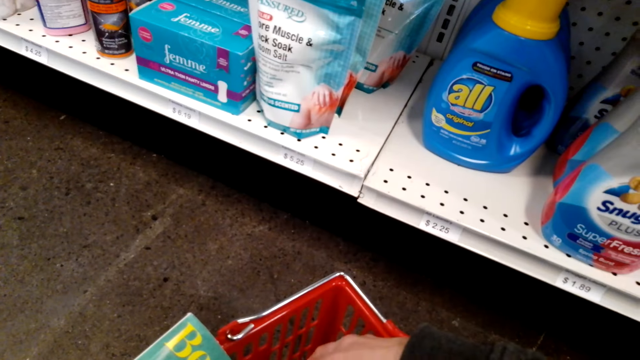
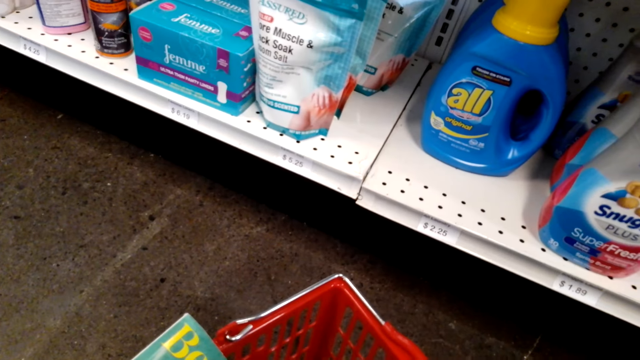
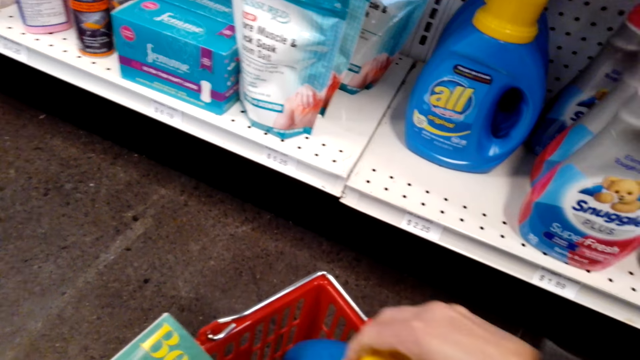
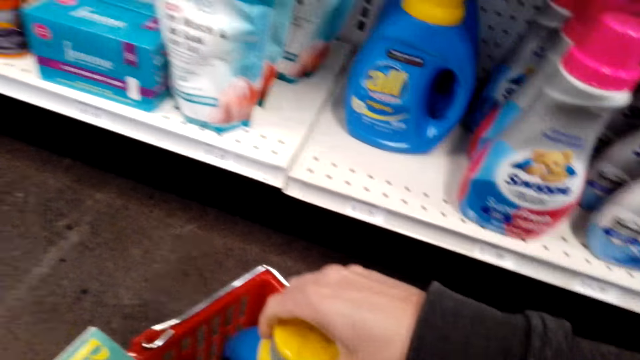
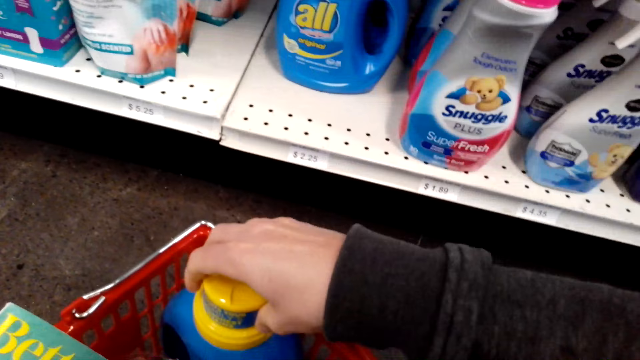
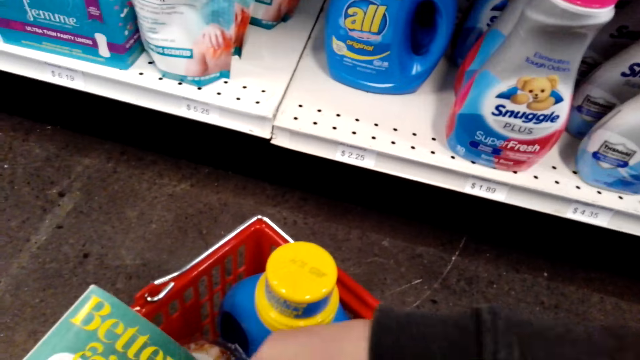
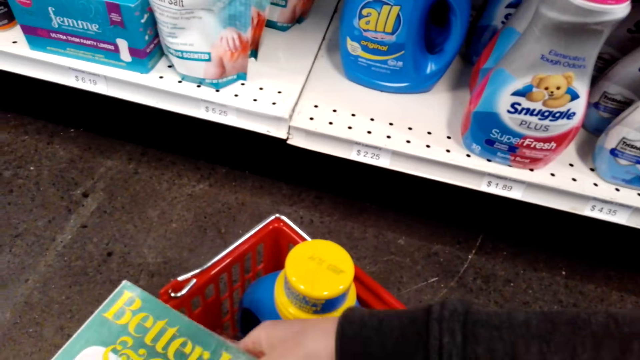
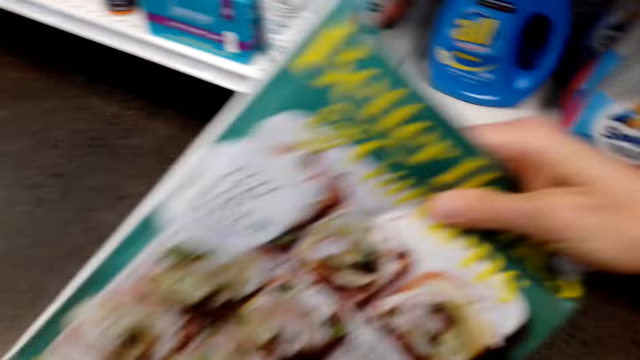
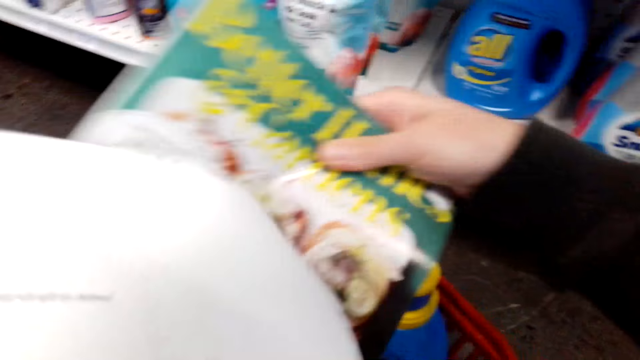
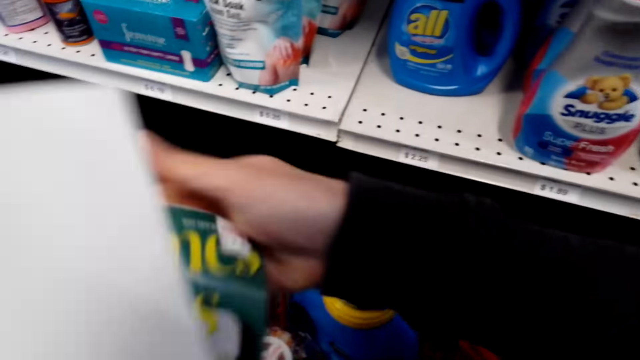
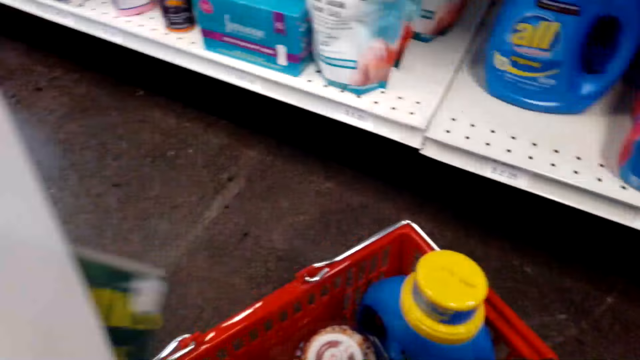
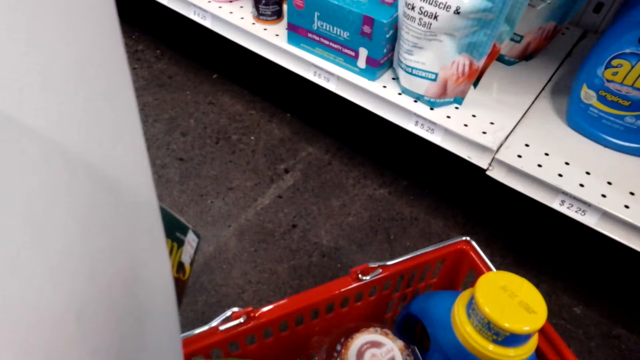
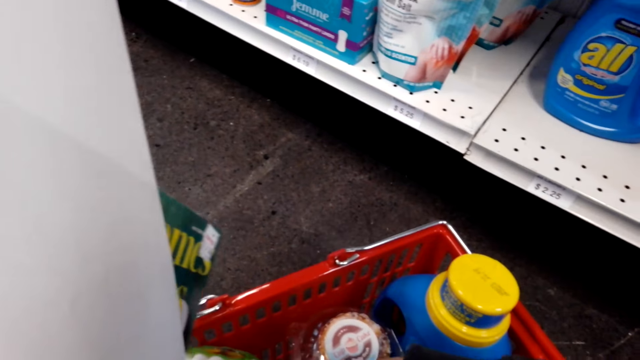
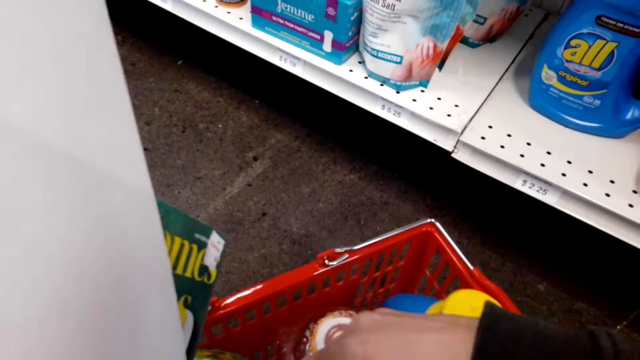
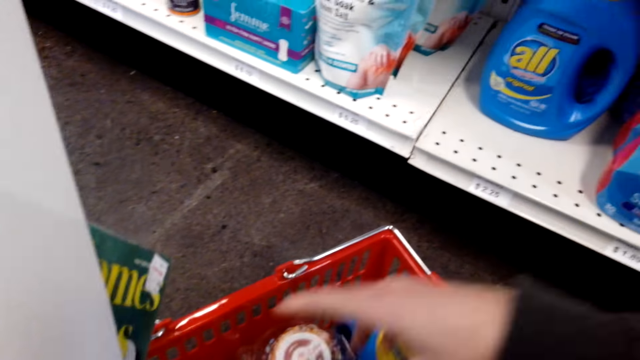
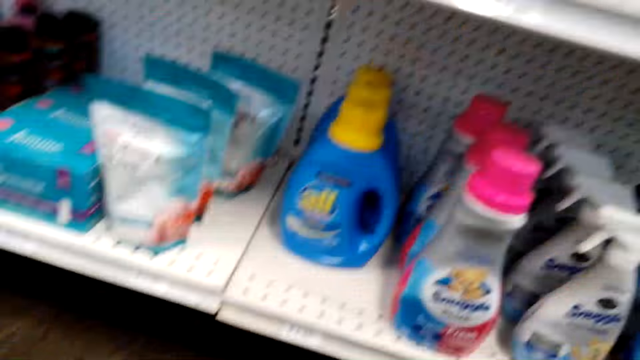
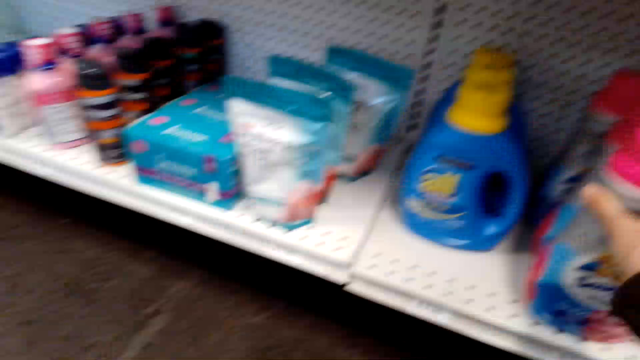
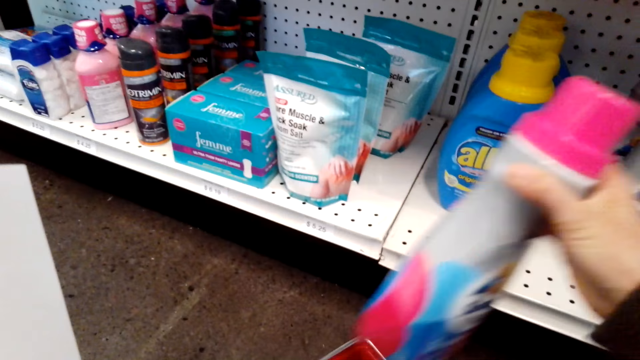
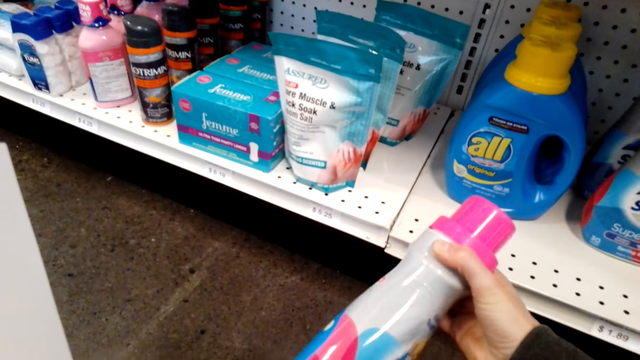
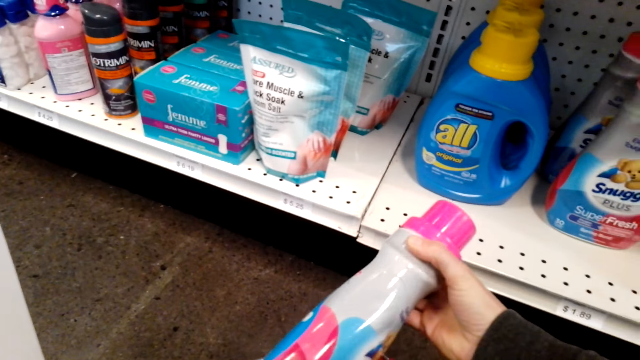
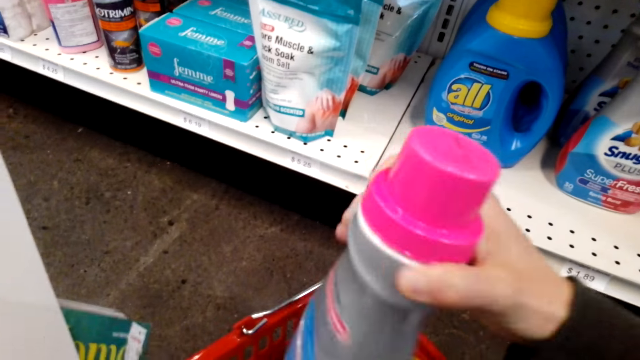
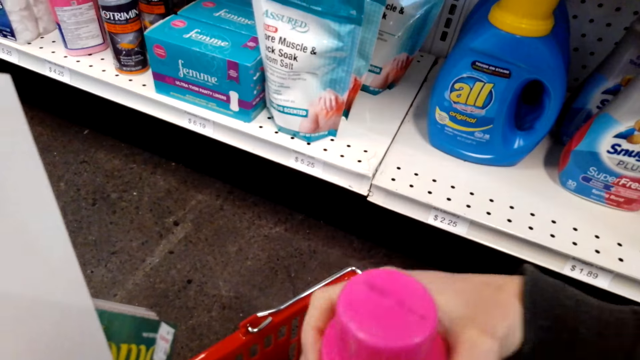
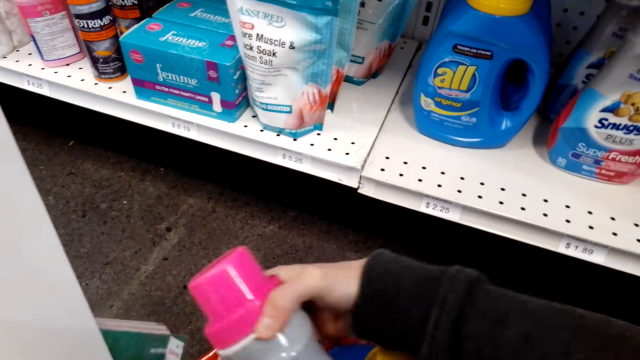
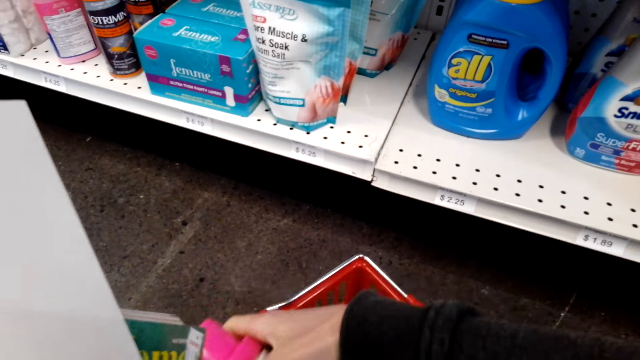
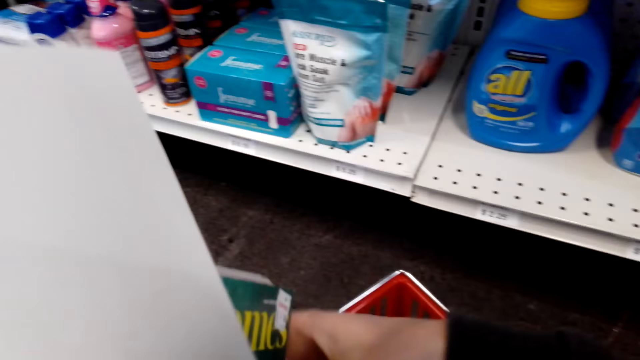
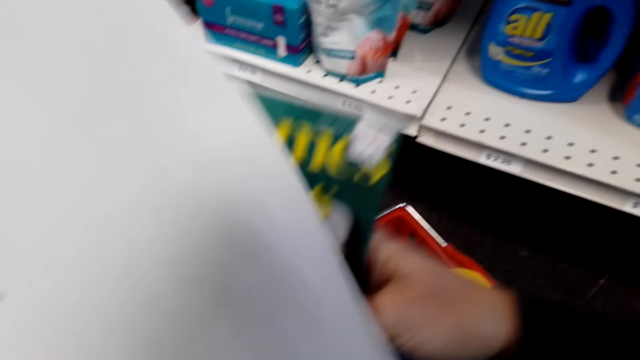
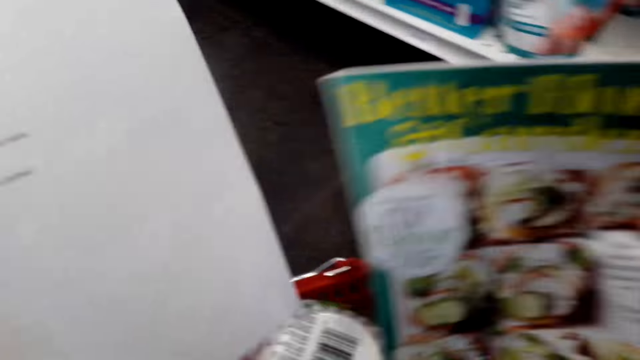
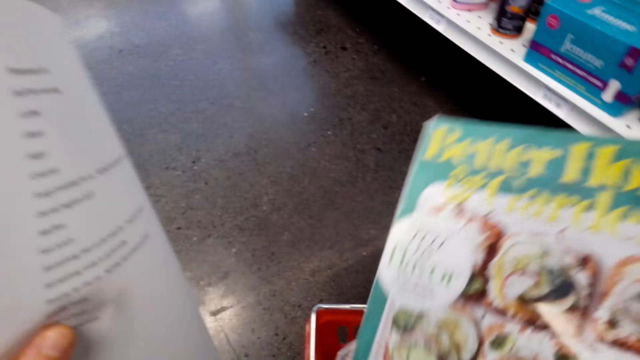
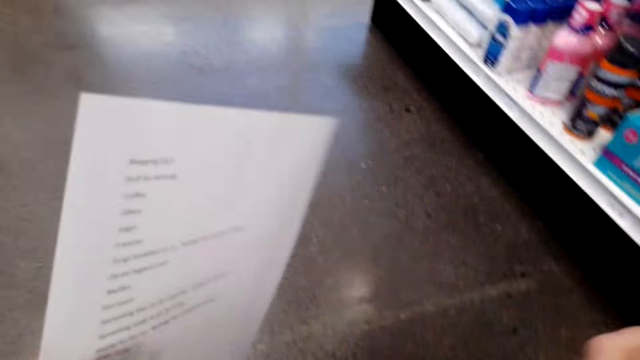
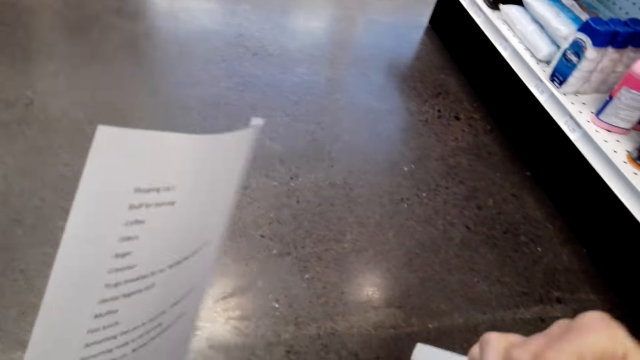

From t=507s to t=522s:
The camera wearer arranges items in the basket. They take a detergent and put Snuggle in the shopping basket. They drop the detergent in the basket.

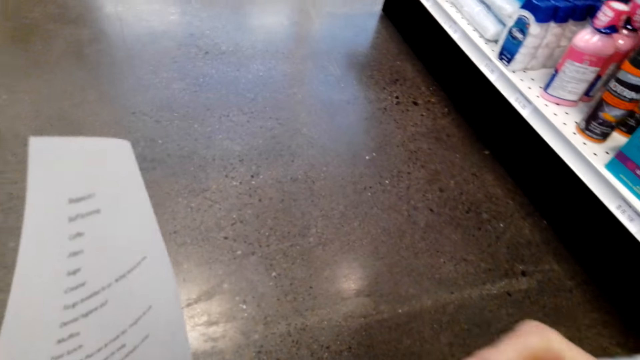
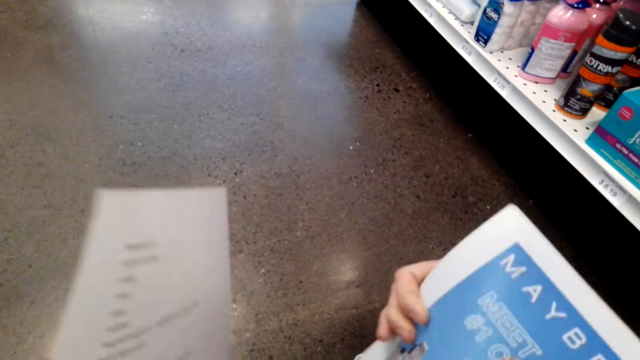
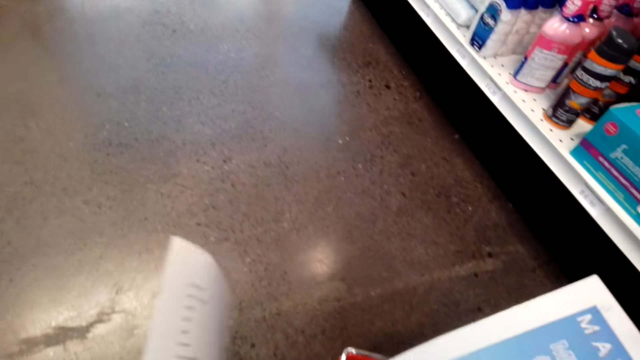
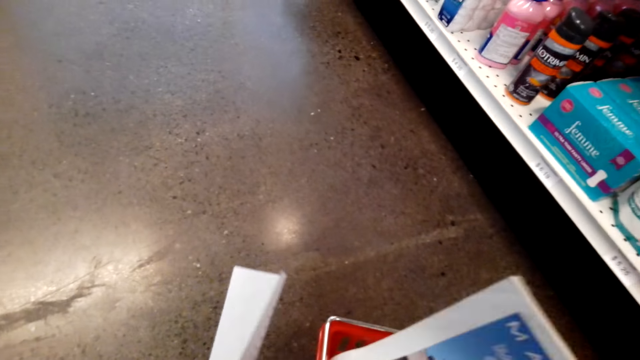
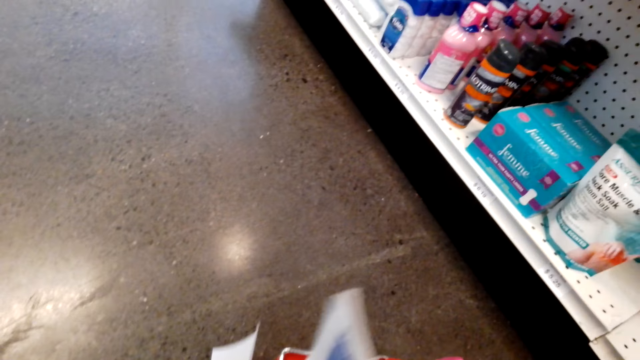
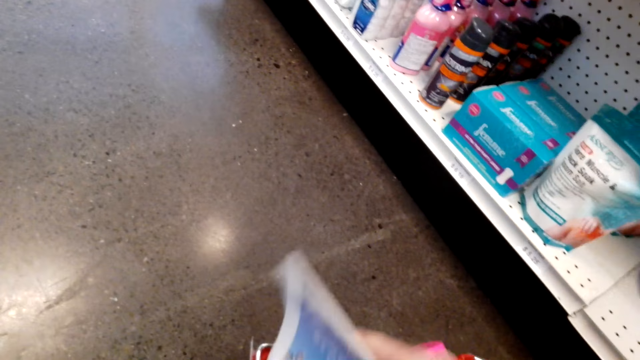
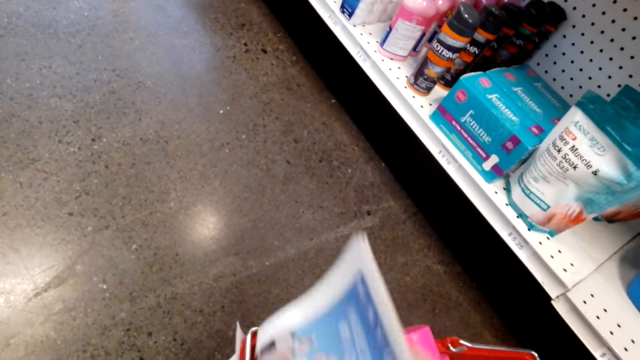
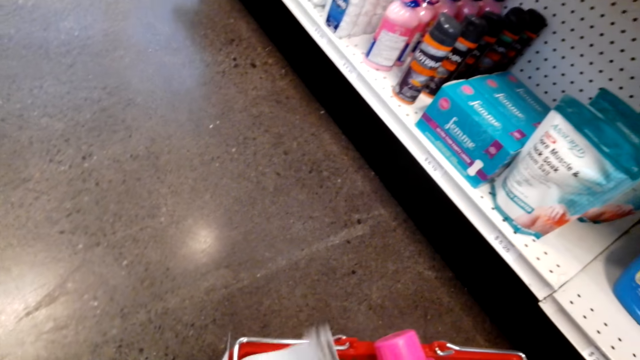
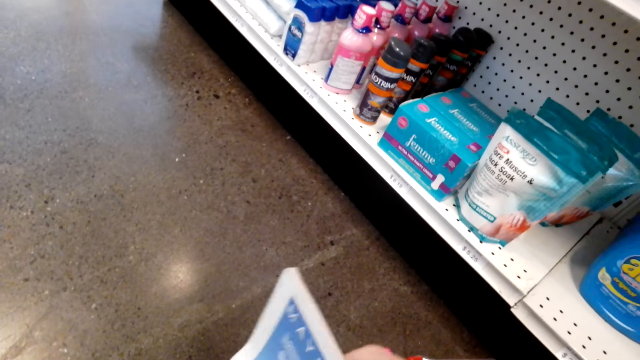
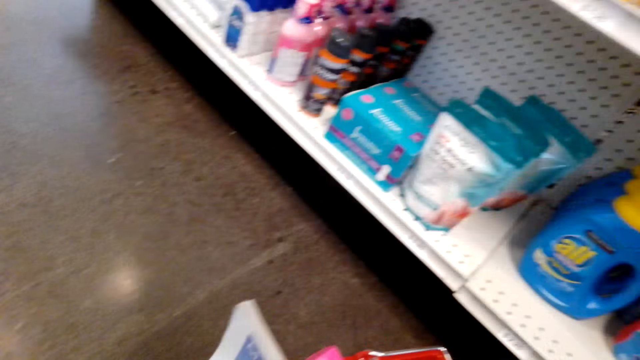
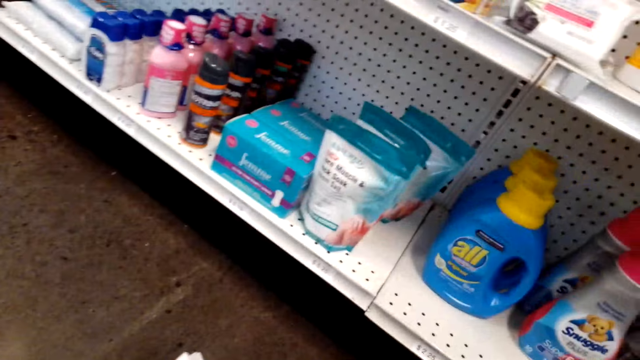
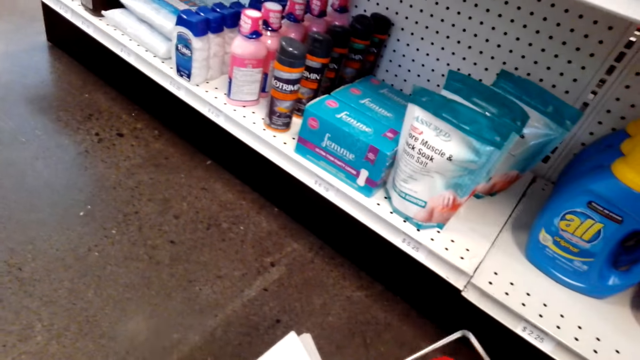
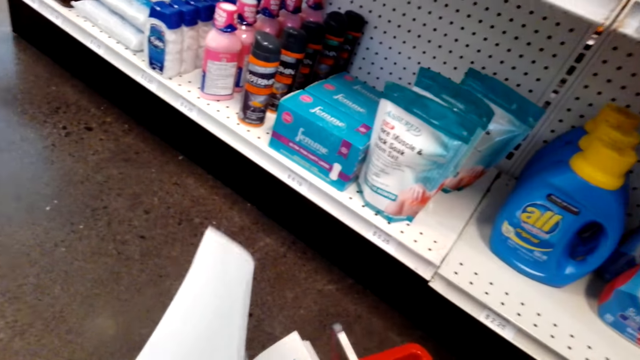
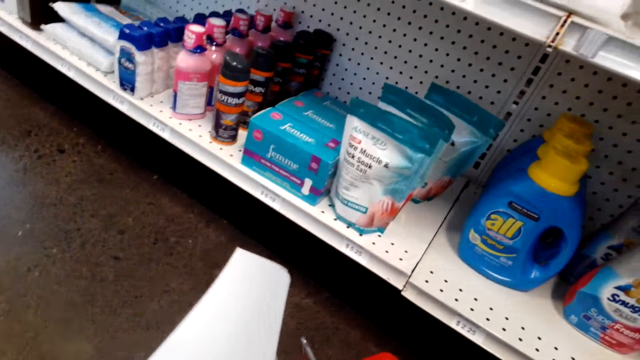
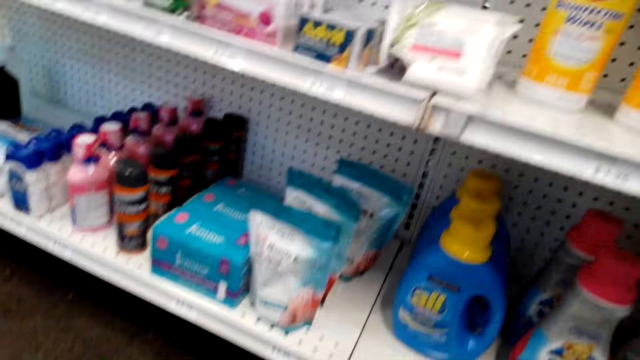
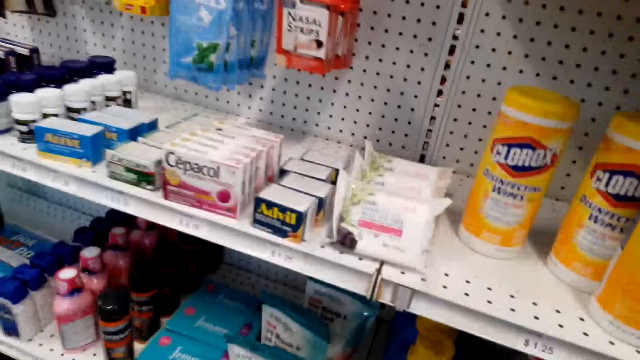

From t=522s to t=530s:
The camera wearer inserts the magazine in the basket.
